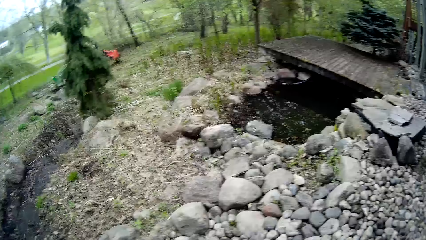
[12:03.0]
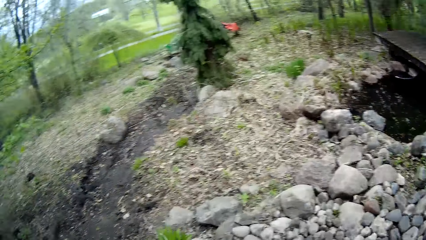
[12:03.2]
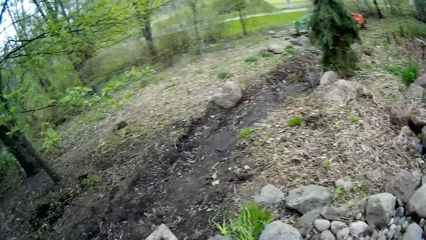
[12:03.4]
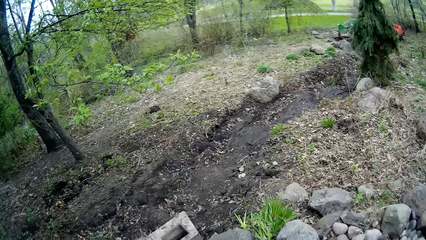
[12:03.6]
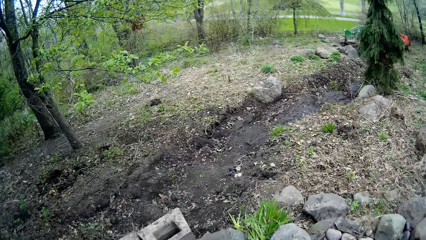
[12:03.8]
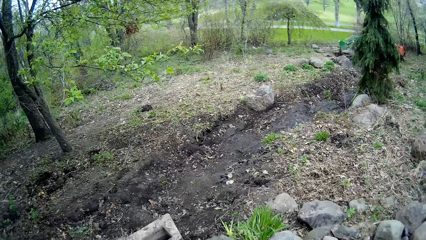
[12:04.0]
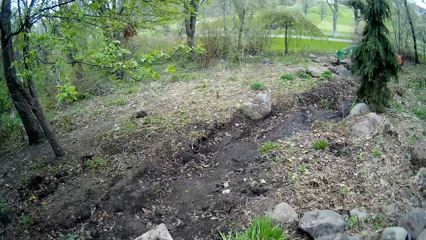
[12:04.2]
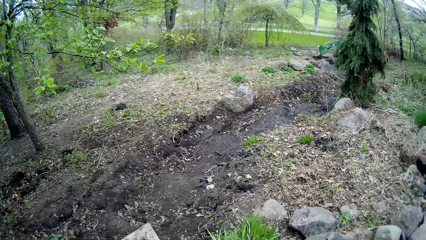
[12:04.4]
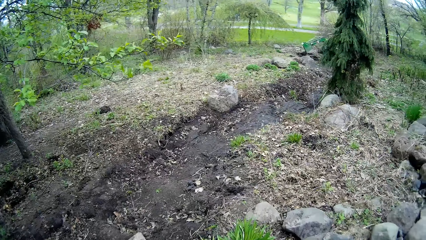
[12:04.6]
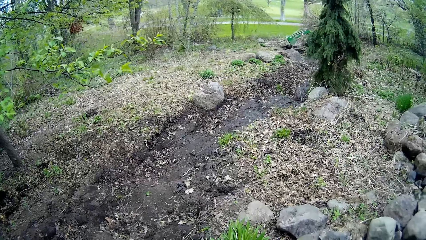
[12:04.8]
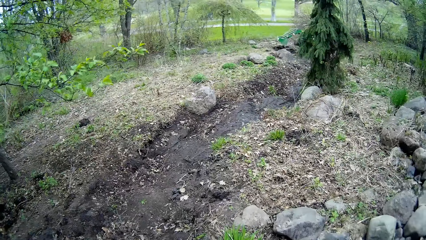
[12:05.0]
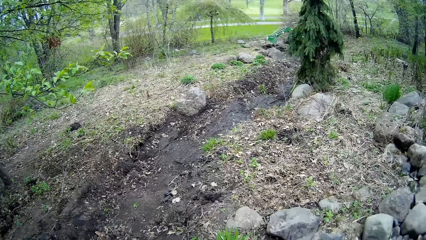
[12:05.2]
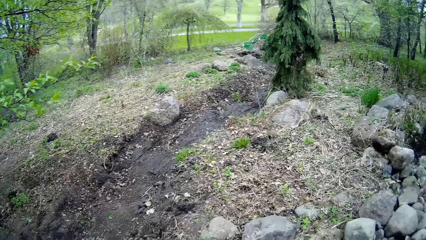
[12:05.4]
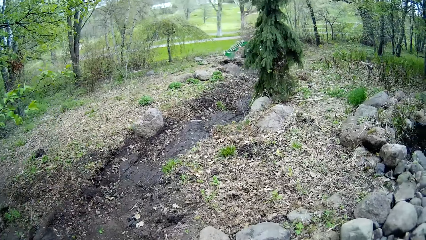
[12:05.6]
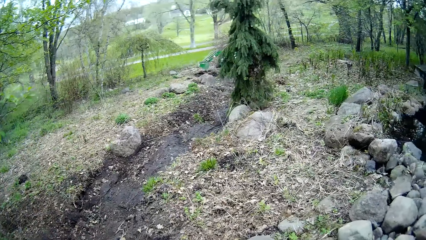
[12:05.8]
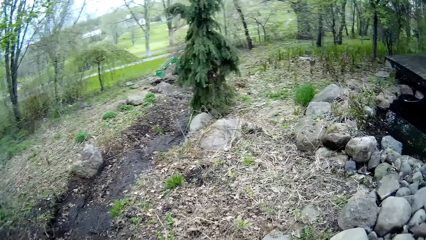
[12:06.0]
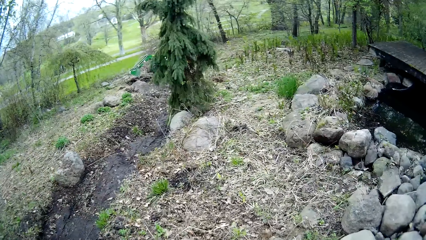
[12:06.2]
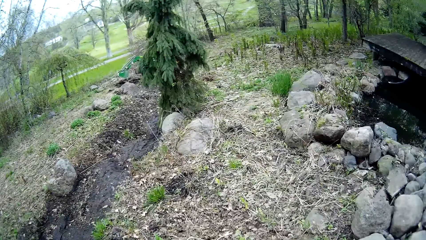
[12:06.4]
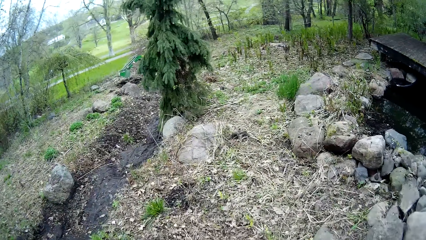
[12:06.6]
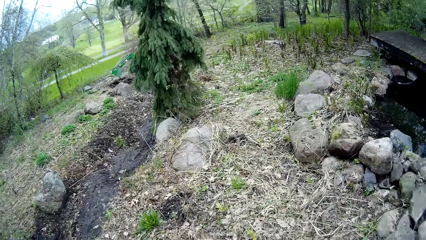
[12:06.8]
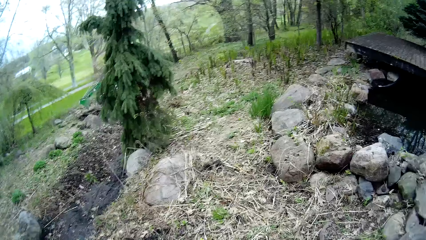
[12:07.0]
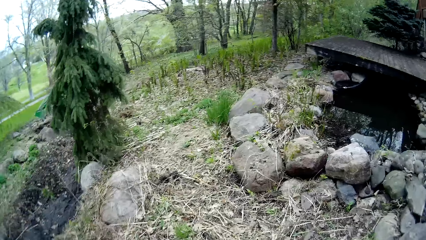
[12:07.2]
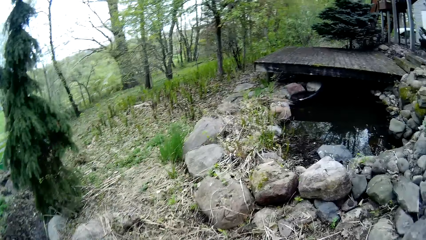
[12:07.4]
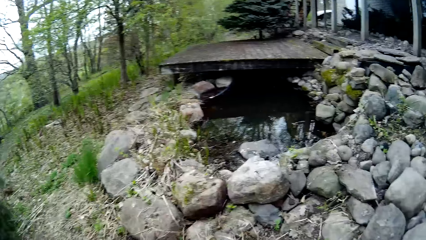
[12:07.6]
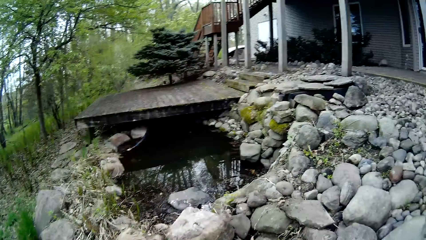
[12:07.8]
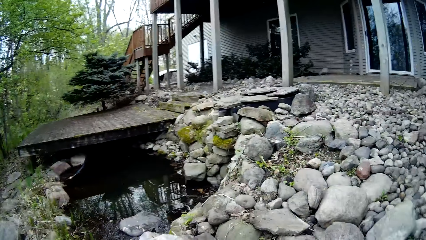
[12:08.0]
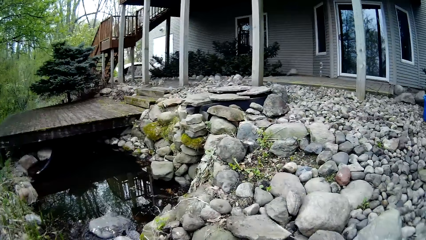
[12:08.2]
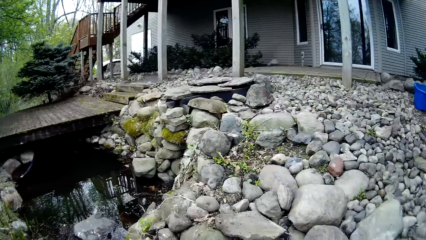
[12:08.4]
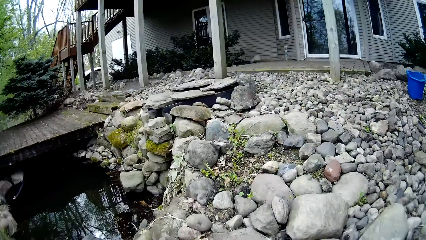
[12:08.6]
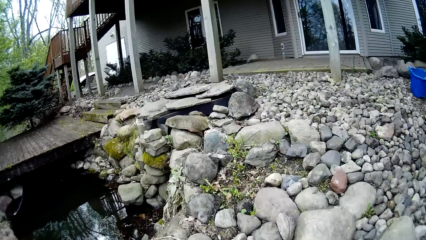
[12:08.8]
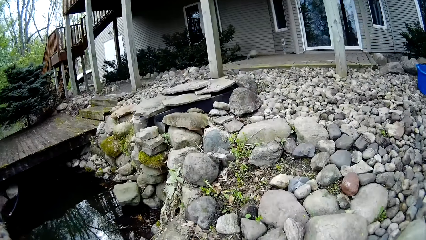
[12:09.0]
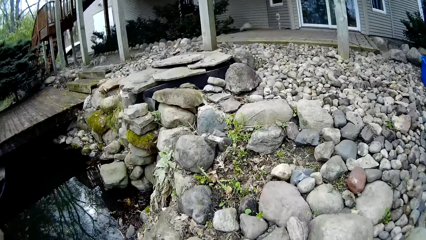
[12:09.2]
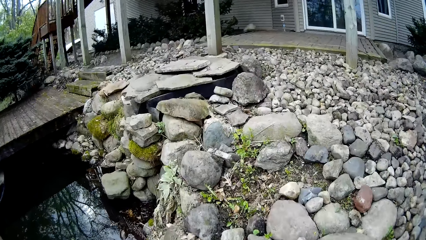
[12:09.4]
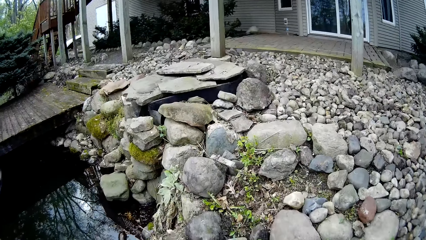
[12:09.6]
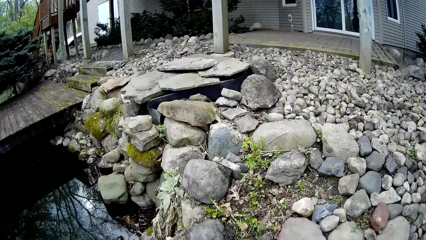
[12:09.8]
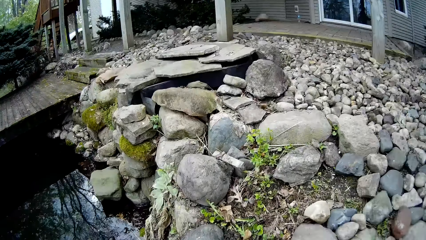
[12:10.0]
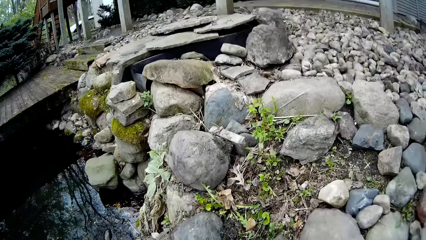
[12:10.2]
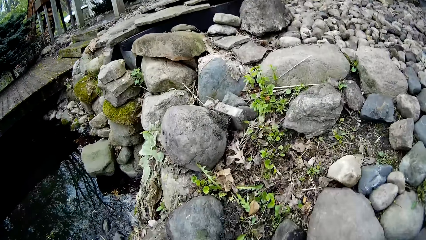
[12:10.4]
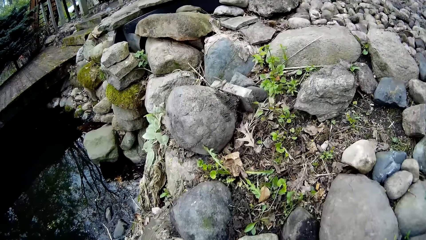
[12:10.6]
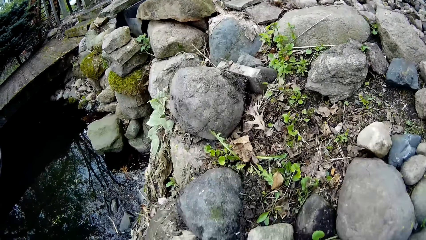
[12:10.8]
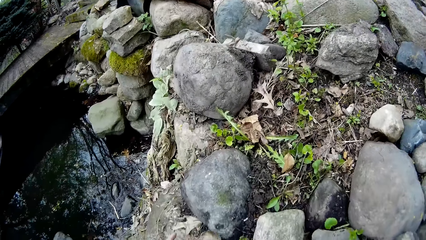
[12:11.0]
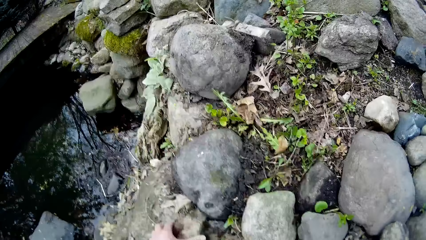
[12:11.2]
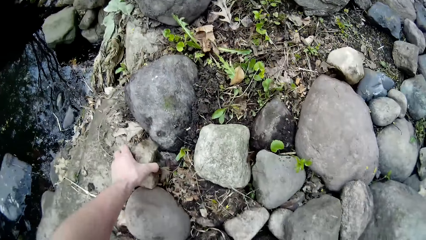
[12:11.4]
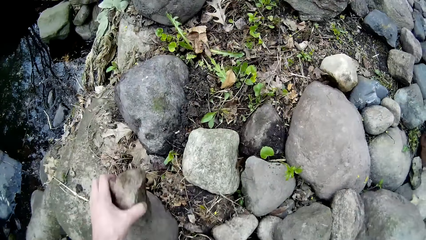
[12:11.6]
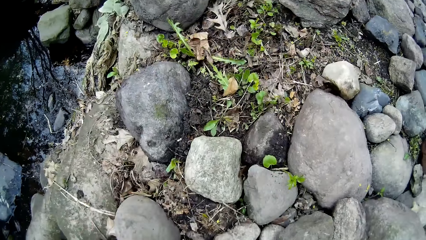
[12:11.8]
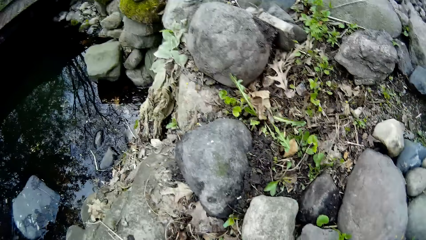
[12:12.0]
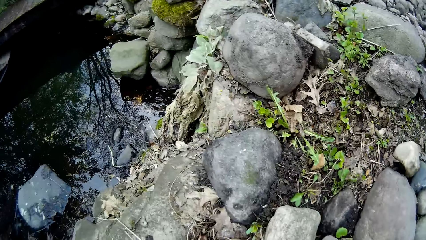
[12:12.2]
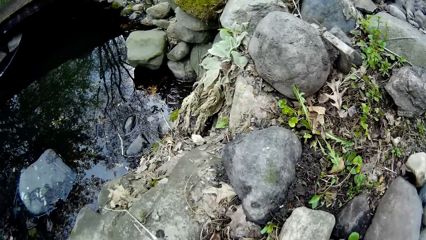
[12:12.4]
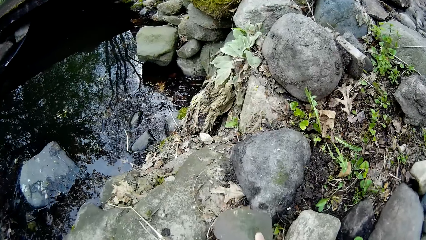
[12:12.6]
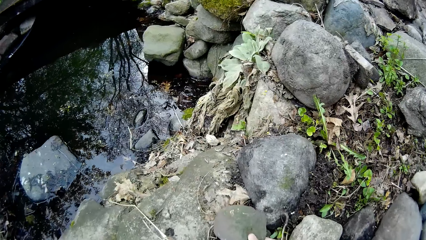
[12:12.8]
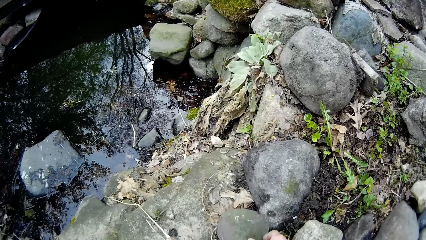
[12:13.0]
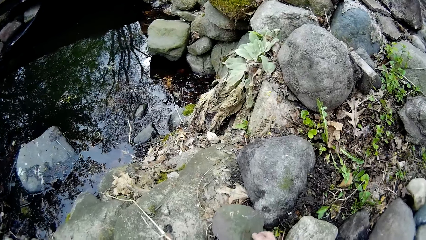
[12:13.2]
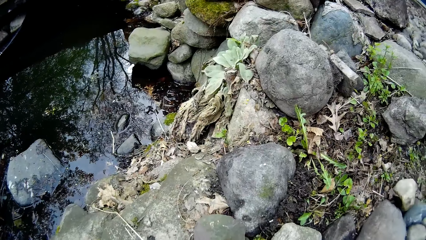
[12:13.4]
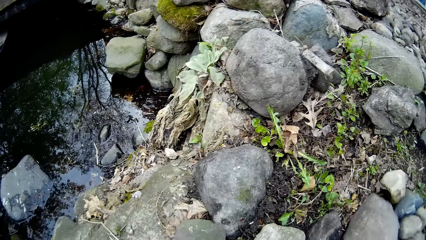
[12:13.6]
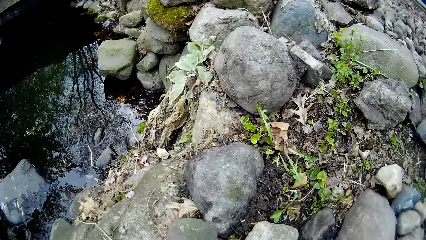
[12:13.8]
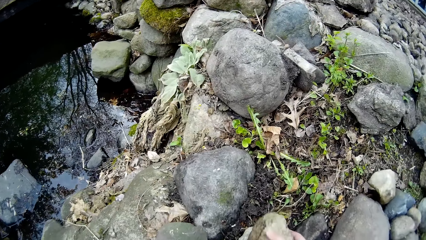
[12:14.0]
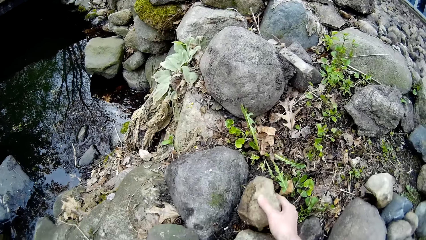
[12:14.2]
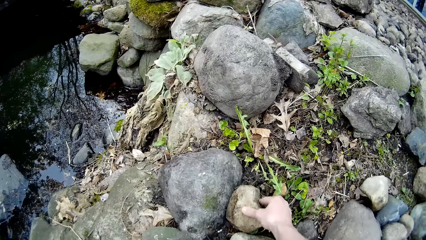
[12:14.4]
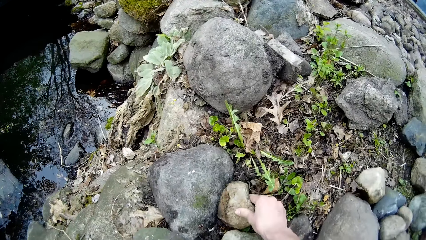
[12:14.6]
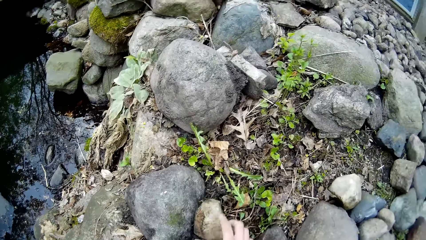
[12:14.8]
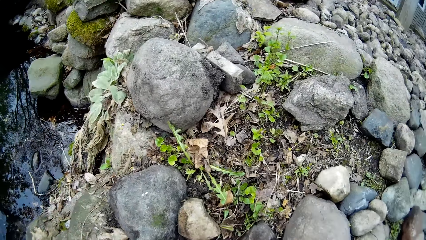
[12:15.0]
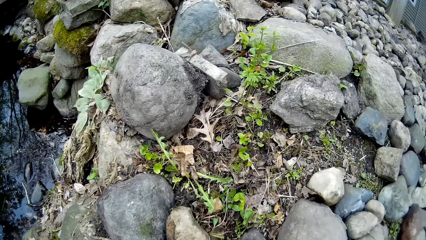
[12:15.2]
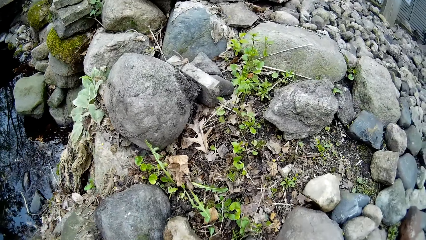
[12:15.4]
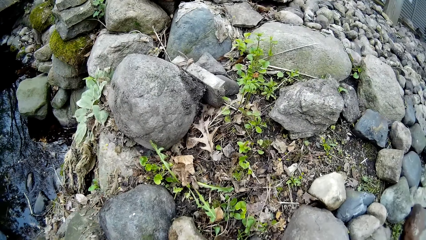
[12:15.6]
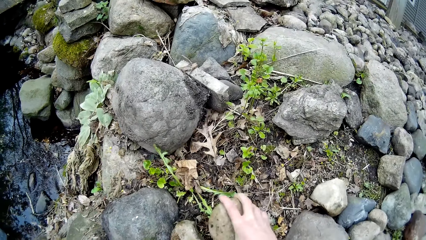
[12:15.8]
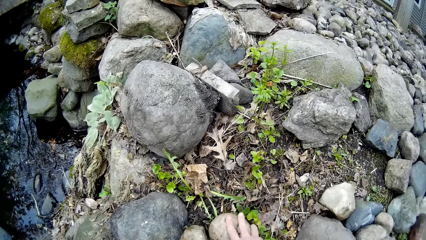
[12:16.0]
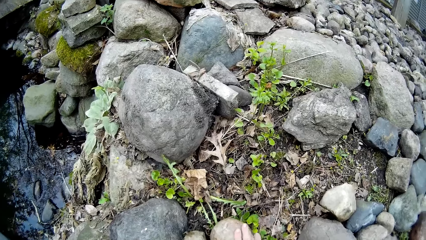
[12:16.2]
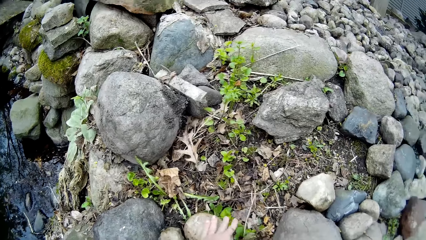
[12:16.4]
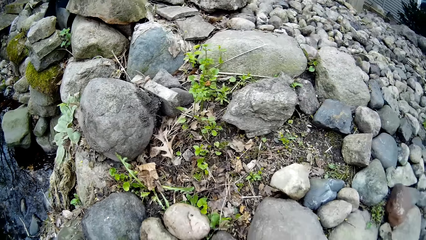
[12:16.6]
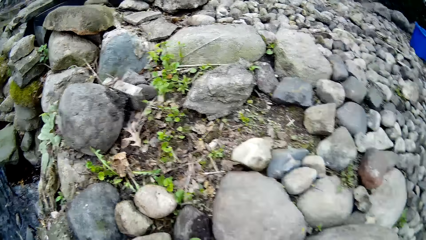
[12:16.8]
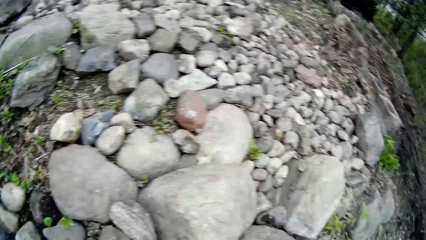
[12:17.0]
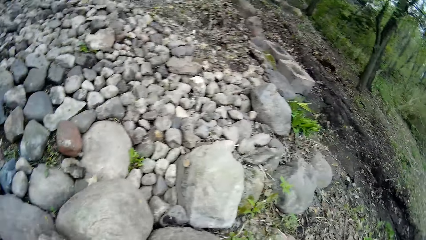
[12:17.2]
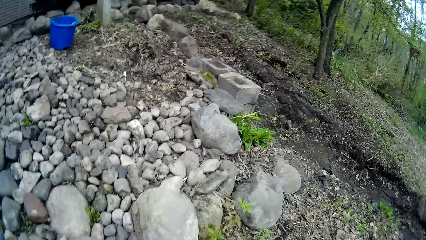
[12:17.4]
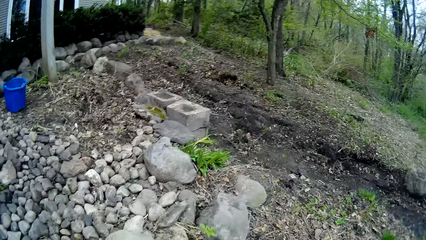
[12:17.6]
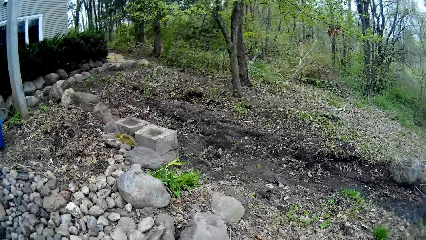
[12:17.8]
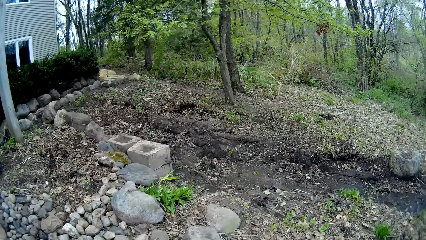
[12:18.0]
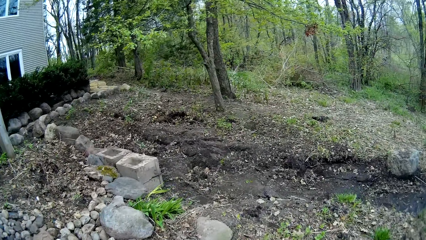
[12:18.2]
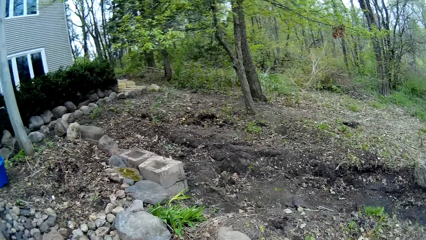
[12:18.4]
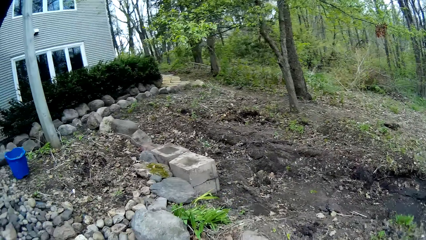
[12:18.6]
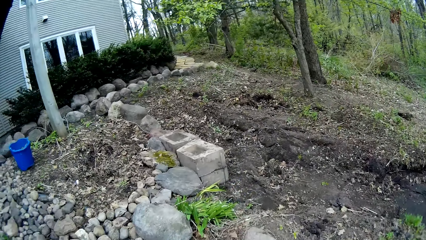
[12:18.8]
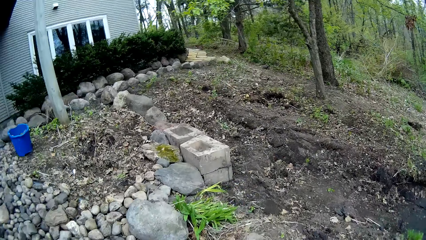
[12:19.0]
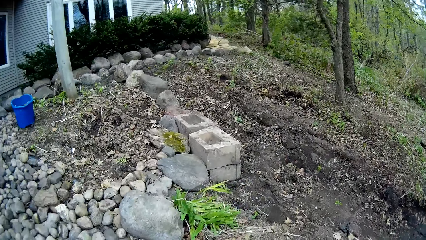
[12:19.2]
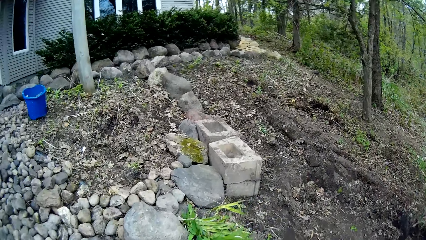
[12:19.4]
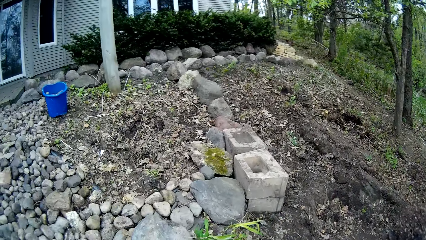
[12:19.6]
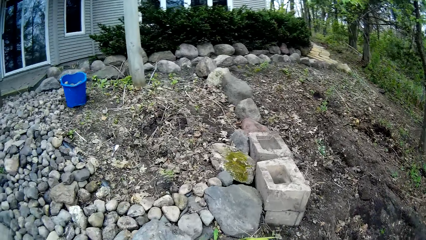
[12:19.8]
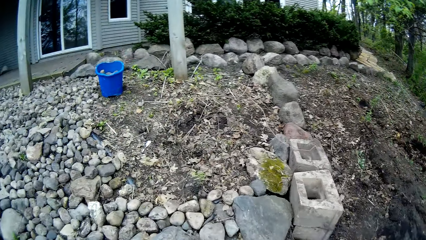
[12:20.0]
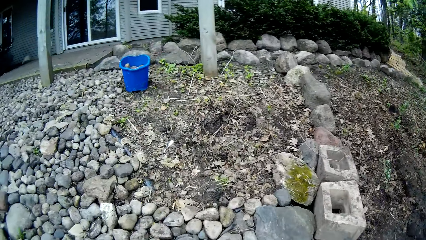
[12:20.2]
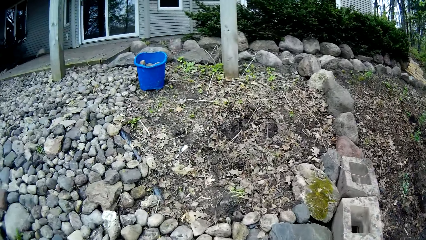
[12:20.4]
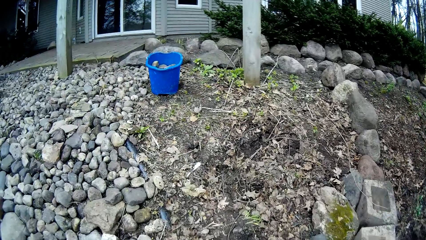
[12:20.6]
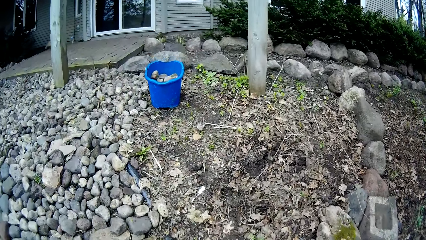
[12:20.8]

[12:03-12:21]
The camera wearer looks around. She looks around again. She moves around. She arranges some stones in her hands on the ground beside the rock. She picks up a stone. She adjusts the stone. She drops the stone. She drops the stone again. She walks around.
